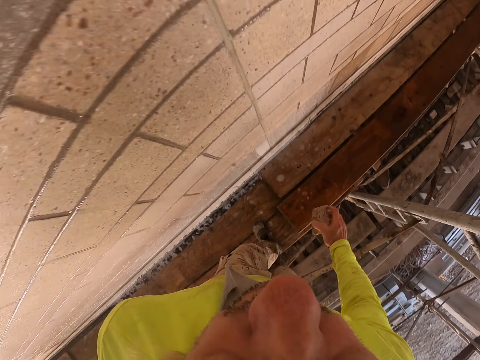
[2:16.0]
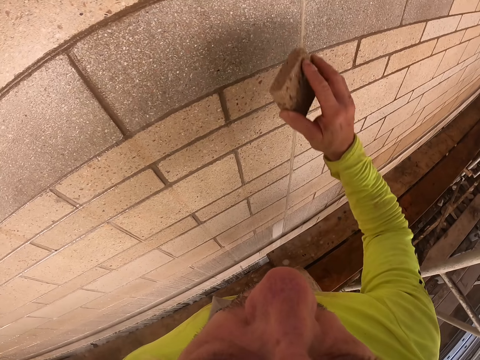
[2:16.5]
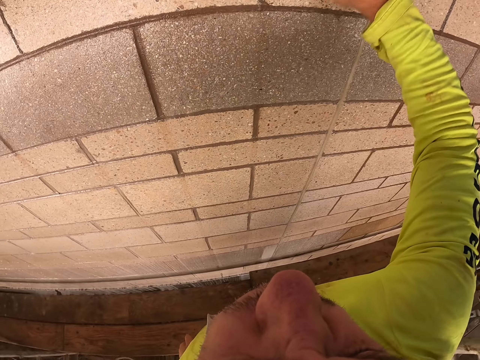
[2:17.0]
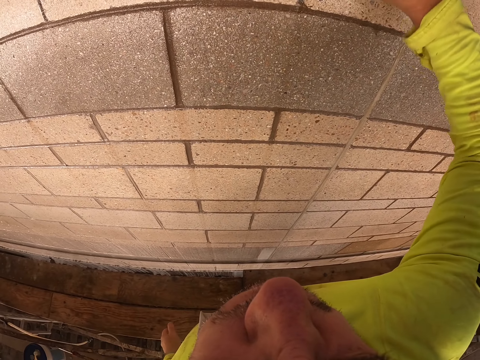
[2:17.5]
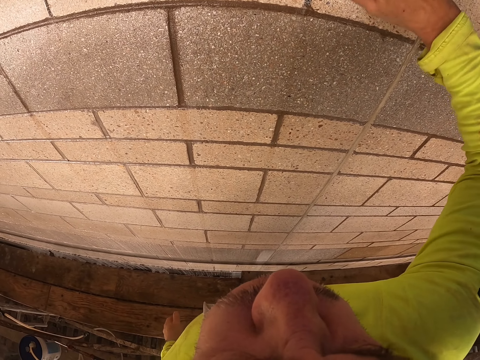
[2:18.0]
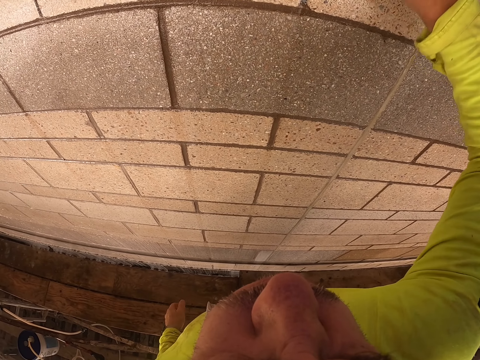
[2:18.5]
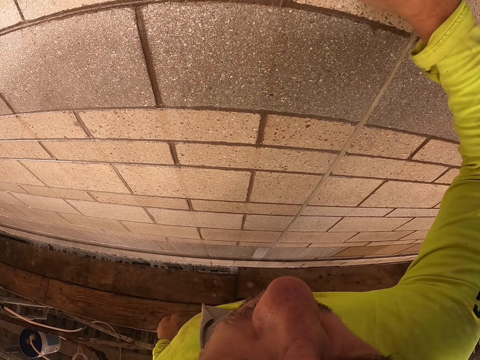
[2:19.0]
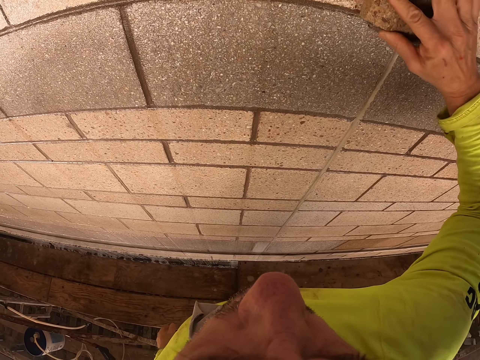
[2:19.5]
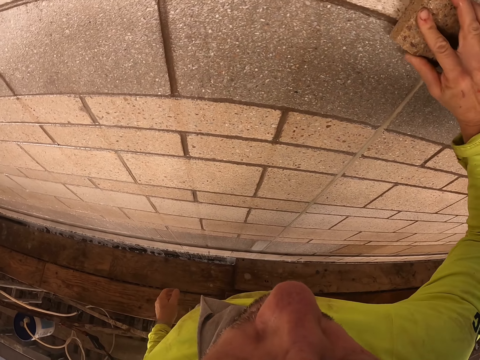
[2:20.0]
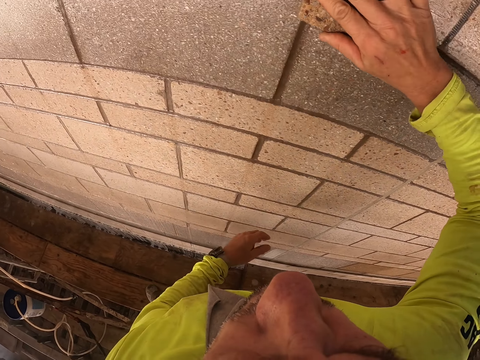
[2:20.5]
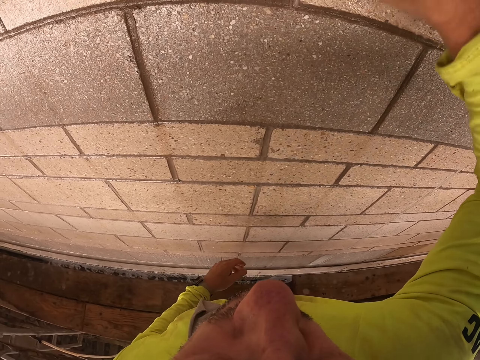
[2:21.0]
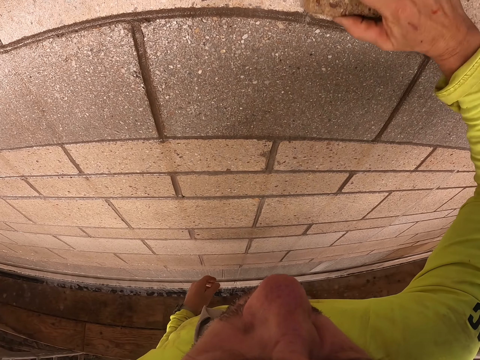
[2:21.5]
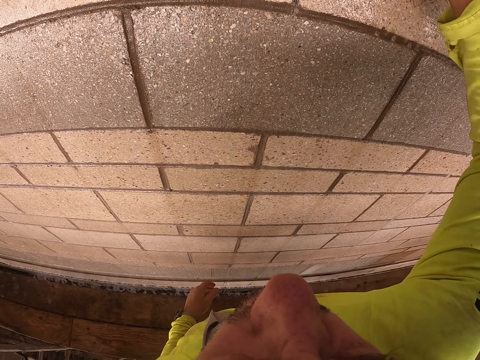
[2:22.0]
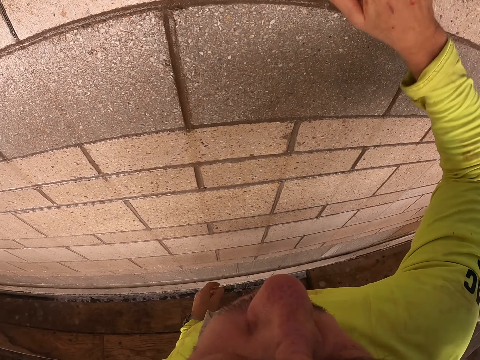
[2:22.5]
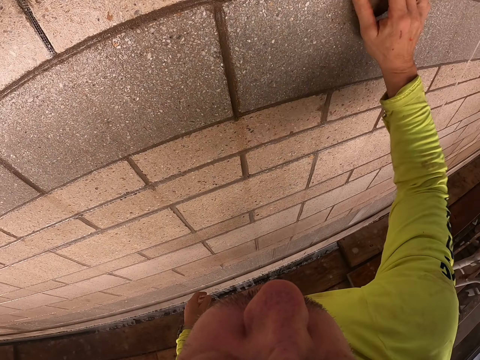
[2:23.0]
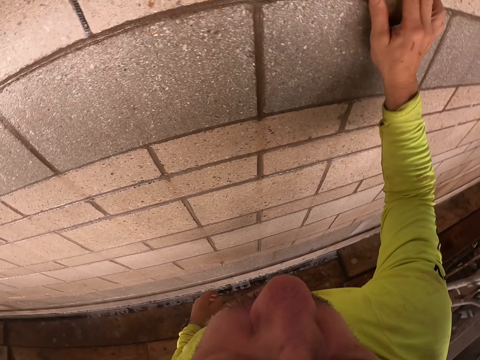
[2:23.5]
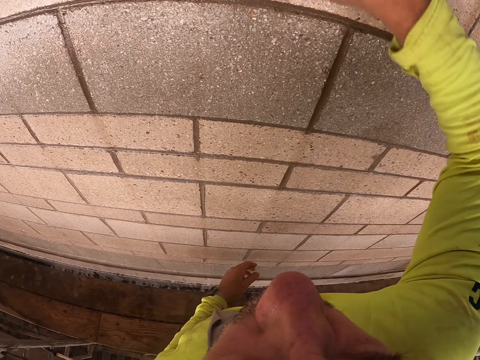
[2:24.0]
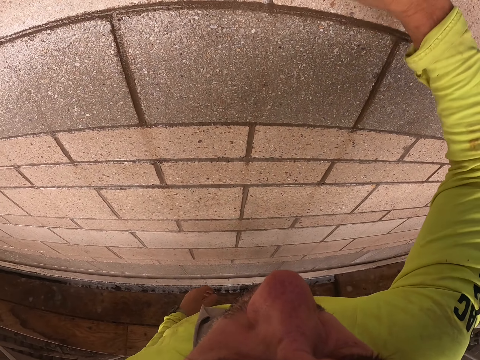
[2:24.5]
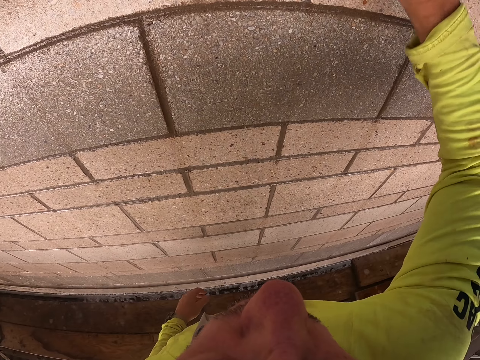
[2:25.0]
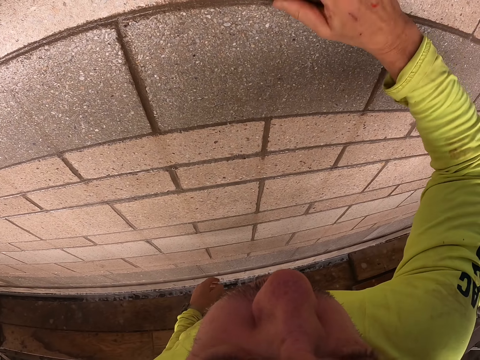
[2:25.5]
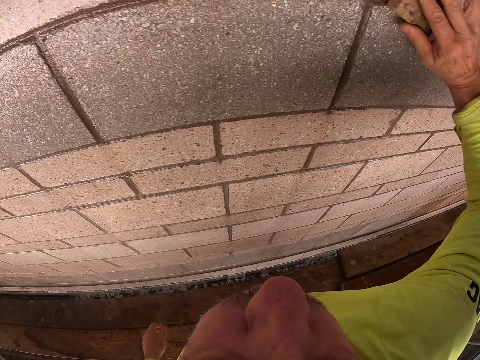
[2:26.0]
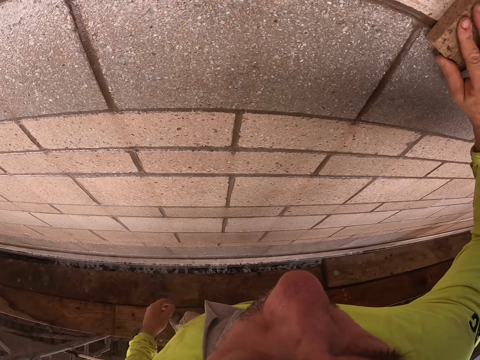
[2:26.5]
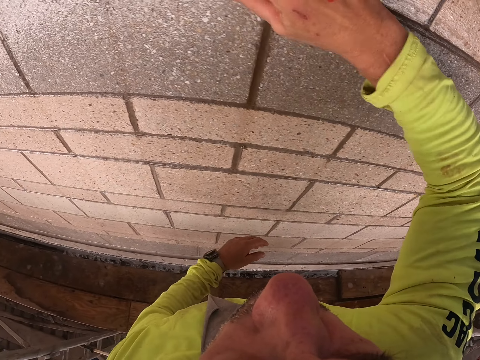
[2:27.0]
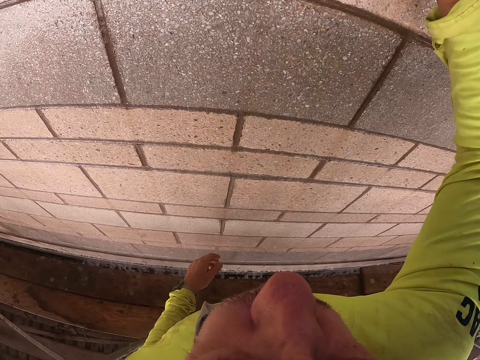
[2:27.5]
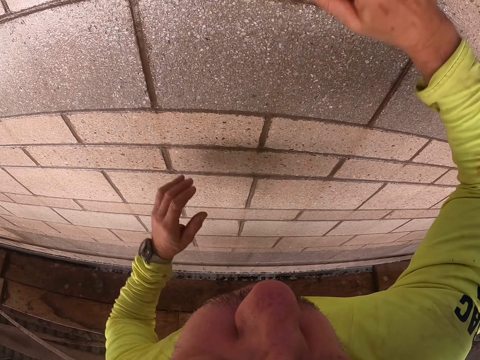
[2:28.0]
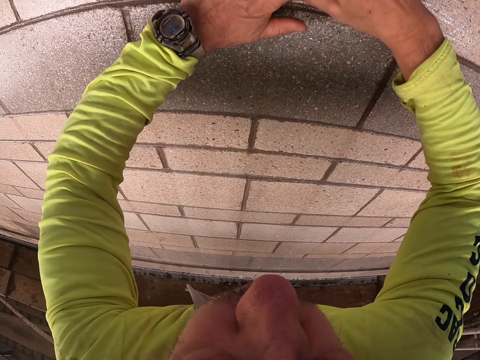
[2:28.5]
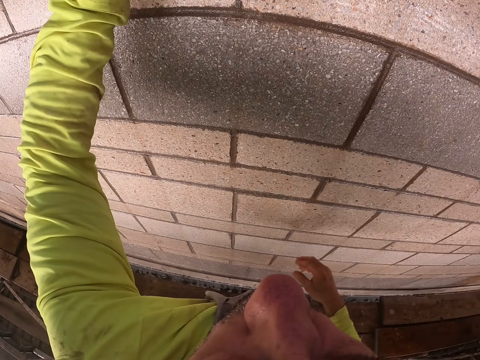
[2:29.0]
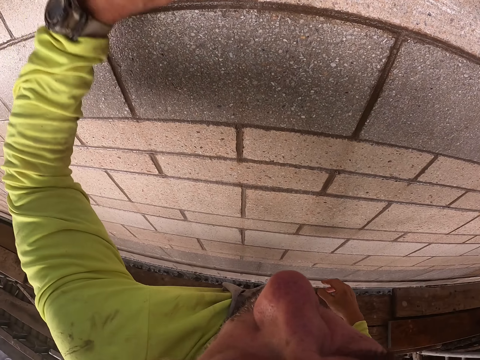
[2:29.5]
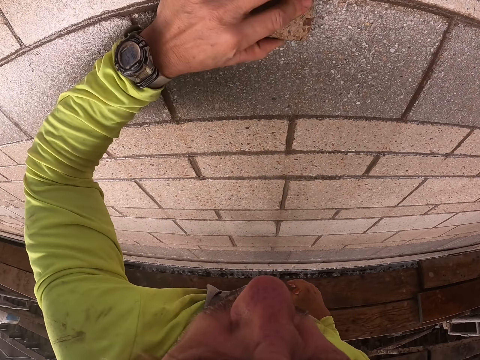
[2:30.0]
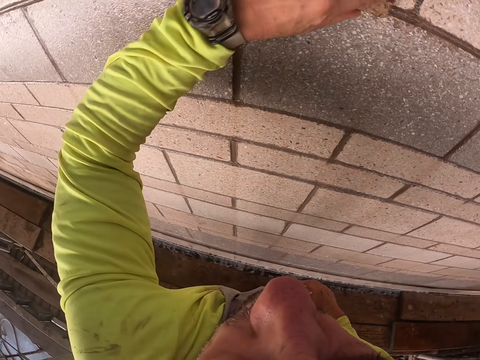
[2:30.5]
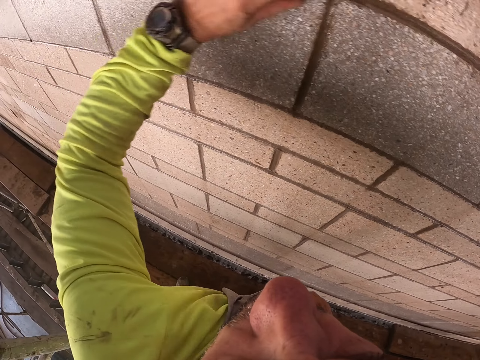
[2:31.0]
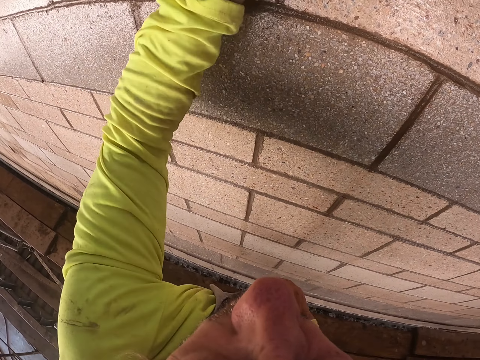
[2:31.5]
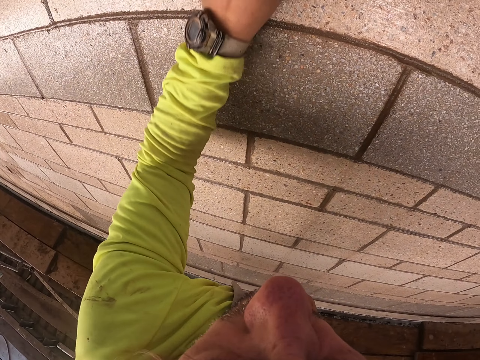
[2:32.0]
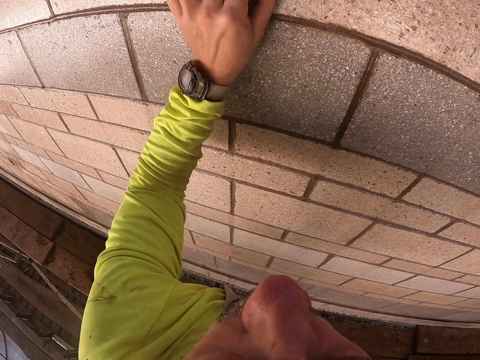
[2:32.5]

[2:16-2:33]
The camera wearer scrubs the wall. He wipes the wall with his right hand. He wipes the wall with his left hand.

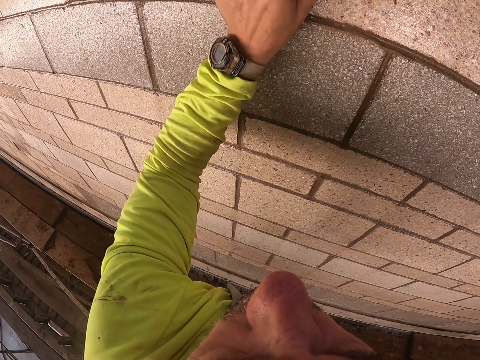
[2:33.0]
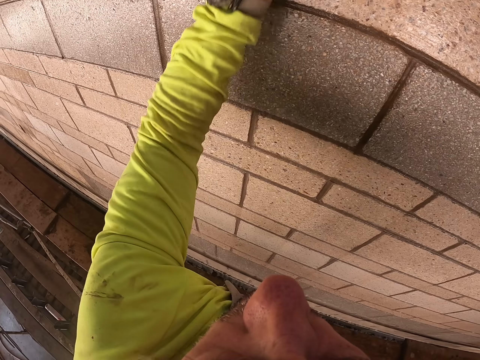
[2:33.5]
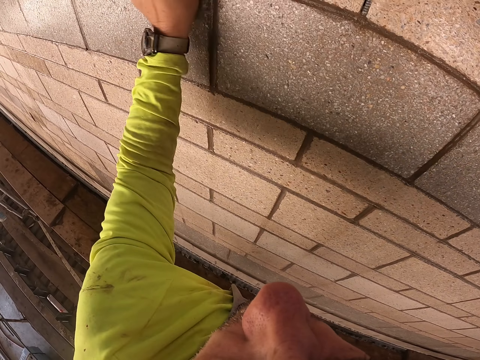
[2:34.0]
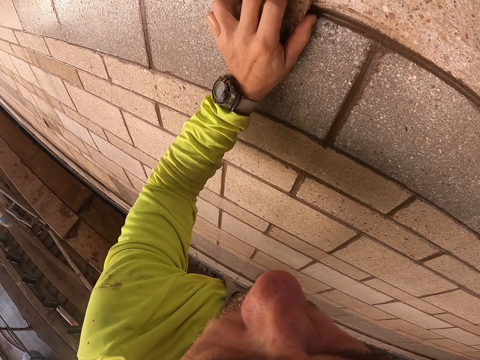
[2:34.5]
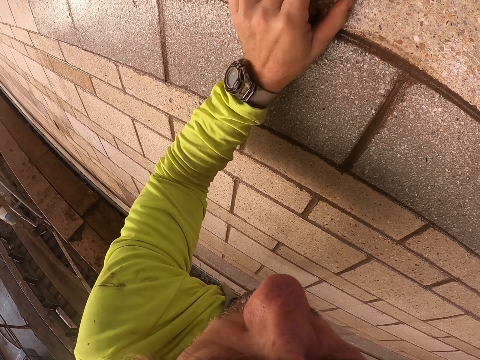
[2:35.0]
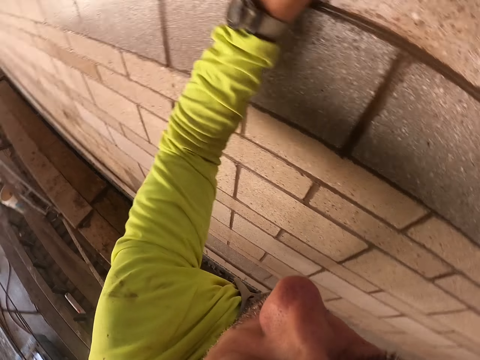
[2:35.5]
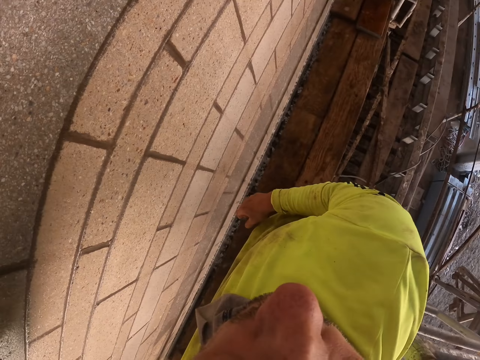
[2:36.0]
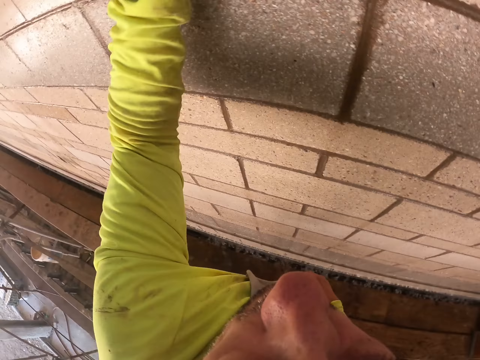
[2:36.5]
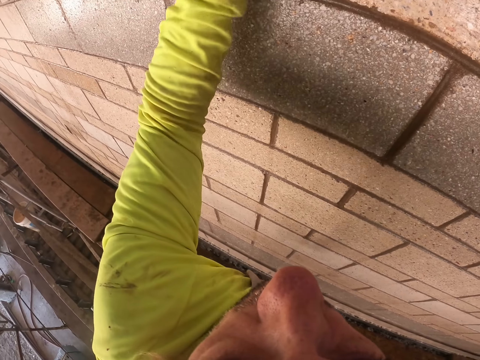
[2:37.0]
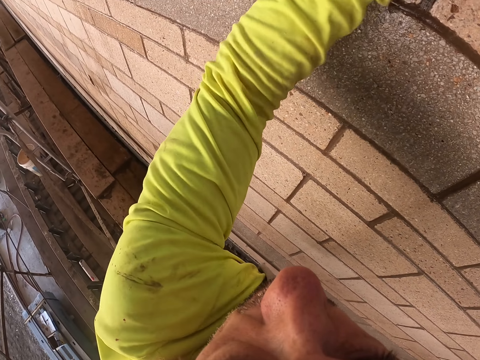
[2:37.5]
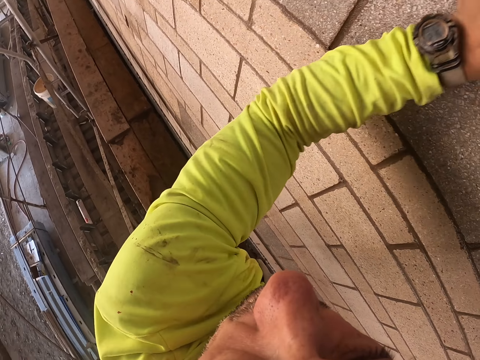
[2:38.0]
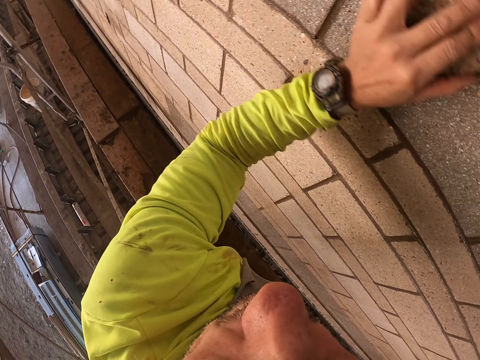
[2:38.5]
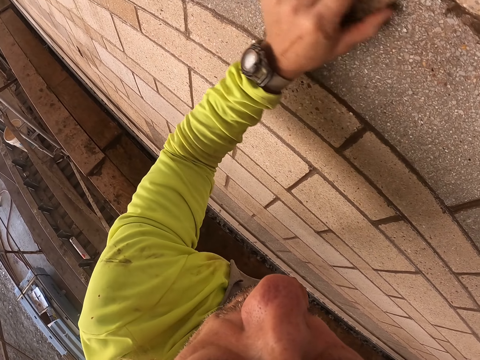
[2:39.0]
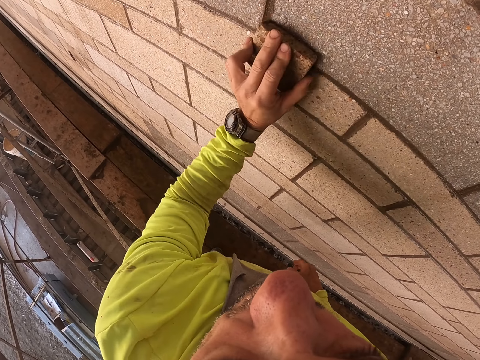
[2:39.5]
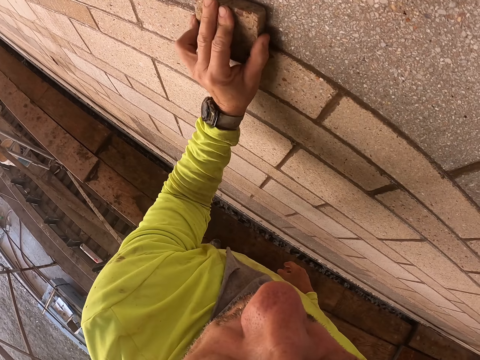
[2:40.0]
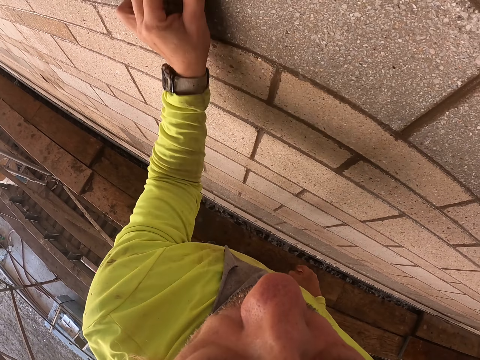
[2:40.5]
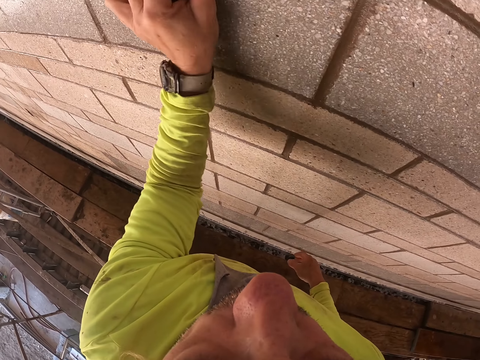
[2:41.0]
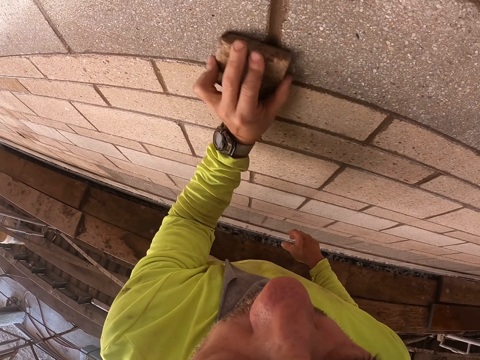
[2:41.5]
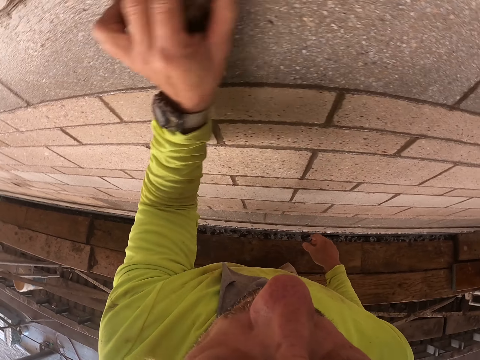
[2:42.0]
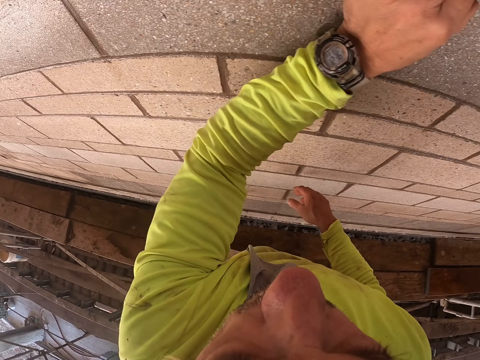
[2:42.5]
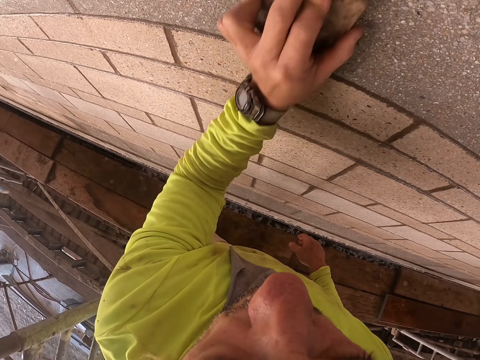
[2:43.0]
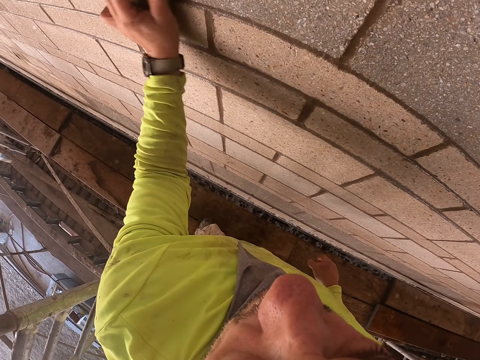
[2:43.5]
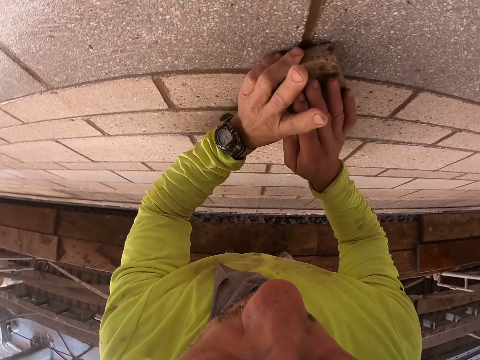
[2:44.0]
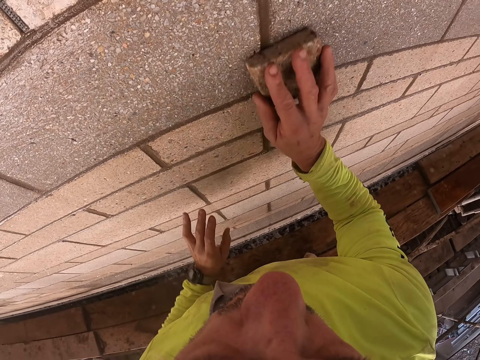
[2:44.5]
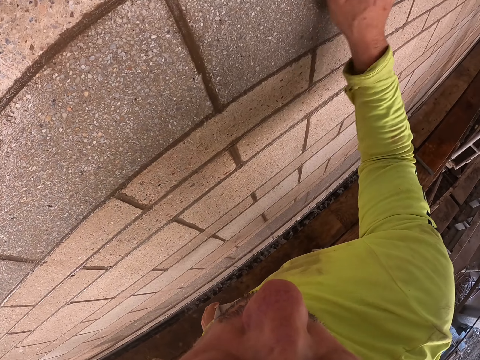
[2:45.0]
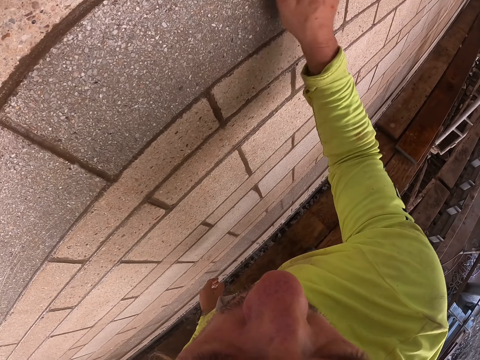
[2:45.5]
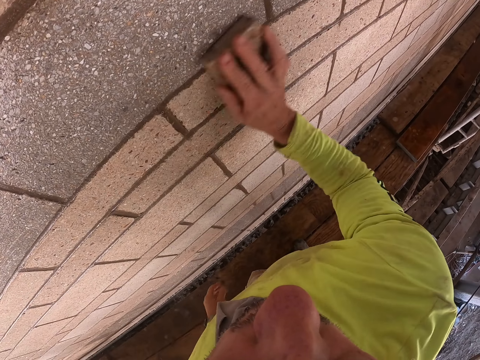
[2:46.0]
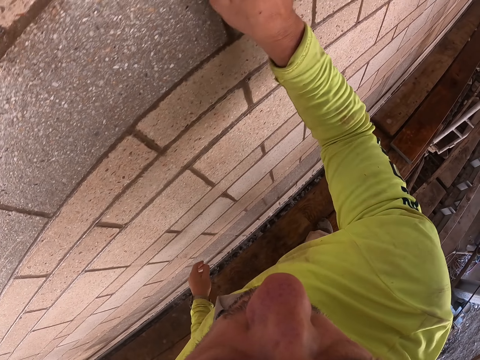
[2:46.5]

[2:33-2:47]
The camera wearer wipes the wall with his left hand and looks around. He wipes the wall with his right hand.
